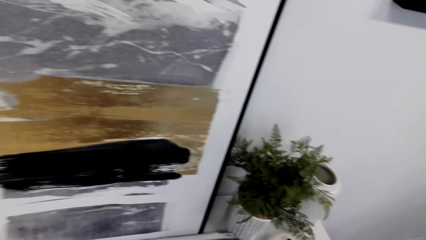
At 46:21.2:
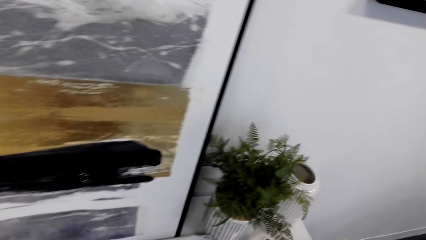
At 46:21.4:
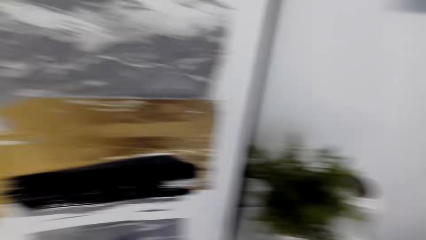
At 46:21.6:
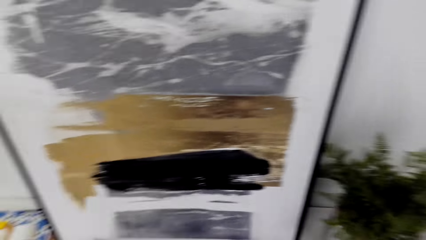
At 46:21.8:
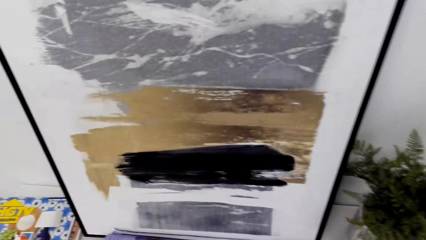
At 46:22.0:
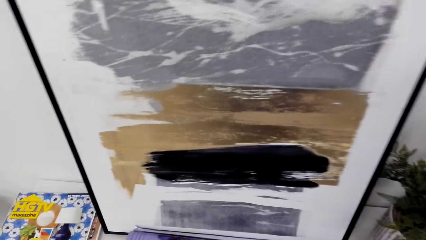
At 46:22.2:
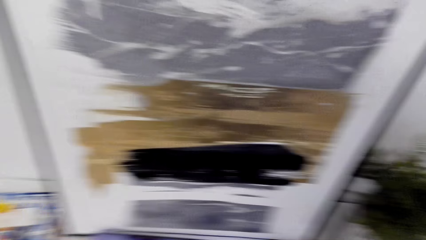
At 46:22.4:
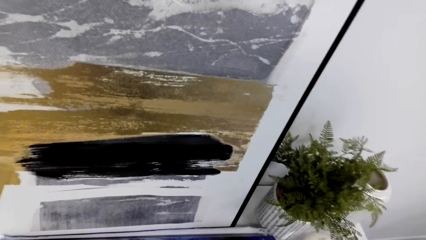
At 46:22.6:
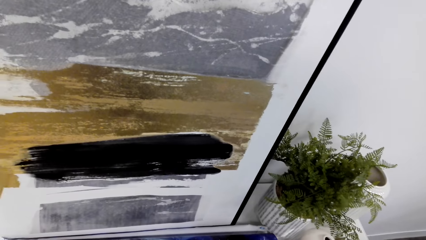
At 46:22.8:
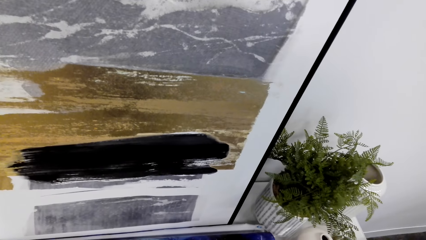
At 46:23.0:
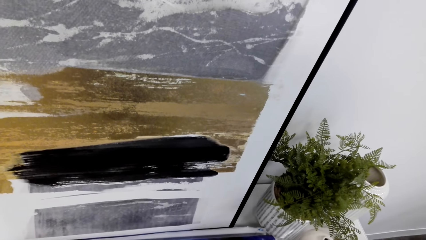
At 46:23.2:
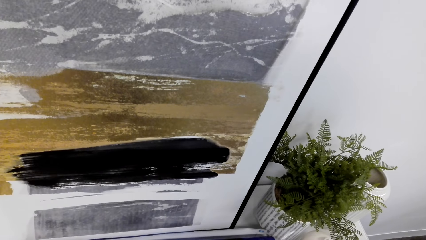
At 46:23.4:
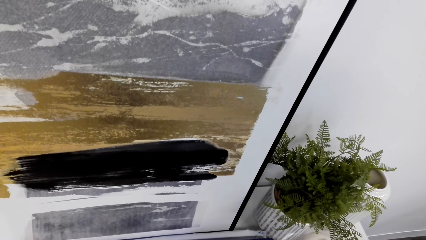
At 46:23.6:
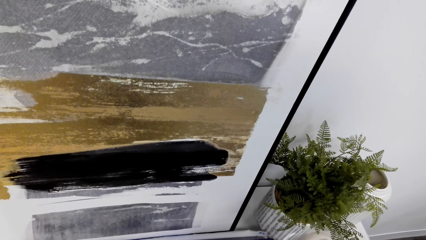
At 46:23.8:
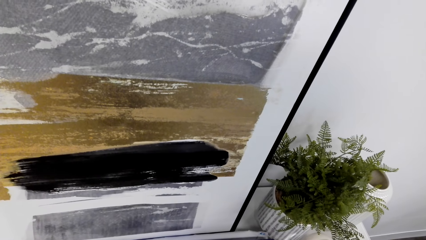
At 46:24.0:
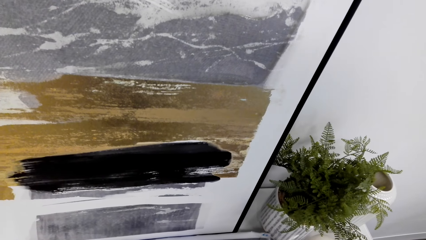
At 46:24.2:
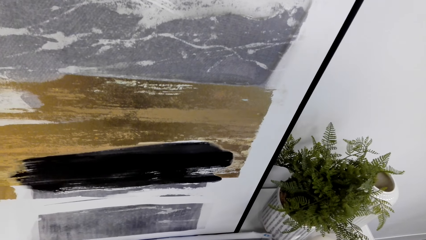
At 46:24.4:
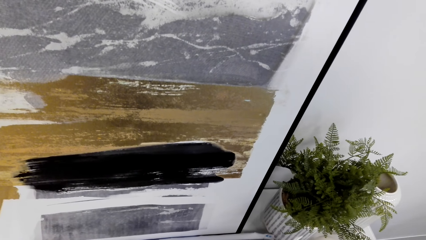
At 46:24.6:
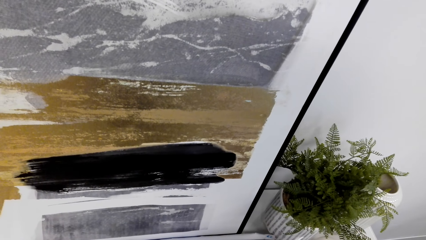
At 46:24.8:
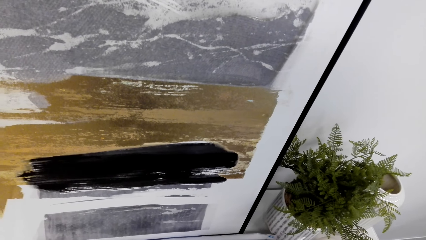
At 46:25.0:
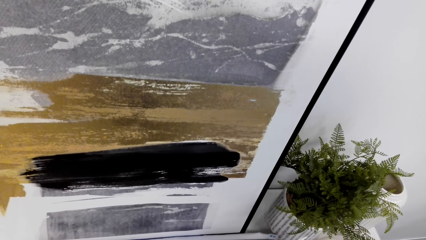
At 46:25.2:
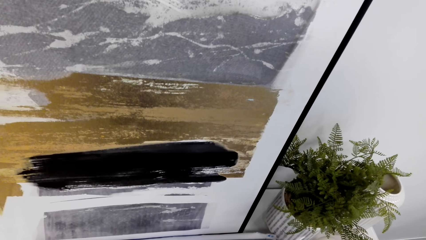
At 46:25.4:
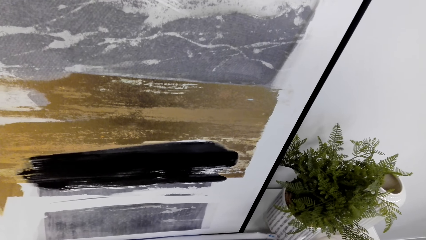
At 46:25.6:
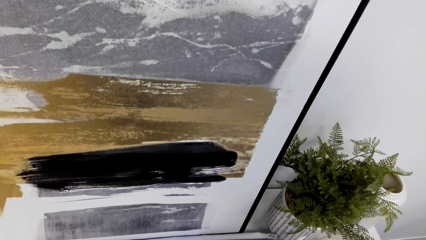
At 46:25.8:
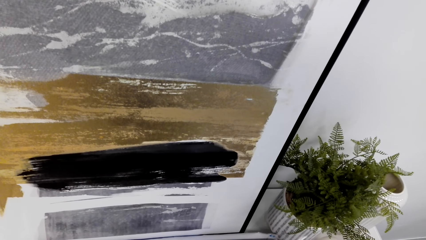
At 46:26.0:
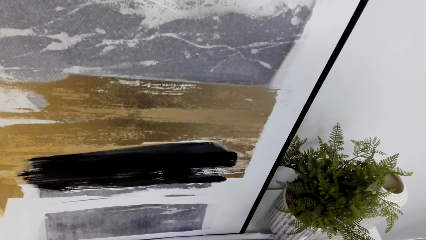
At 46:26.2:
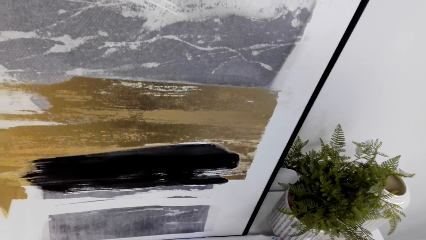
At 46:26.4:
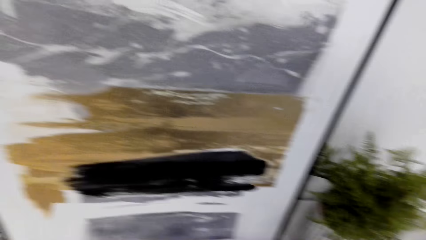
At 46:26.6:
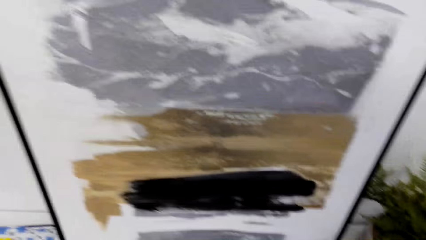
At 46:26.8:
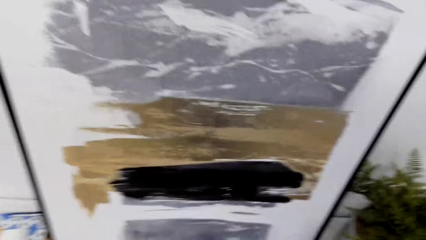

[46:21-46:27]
The camera wearer interacts with someone.

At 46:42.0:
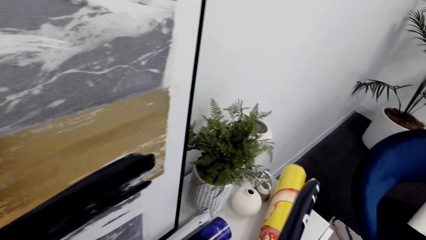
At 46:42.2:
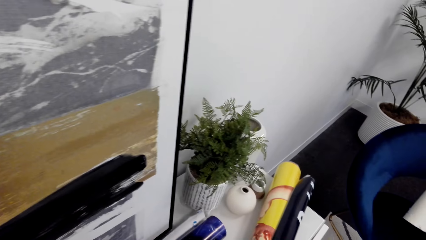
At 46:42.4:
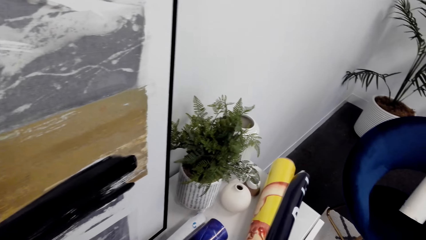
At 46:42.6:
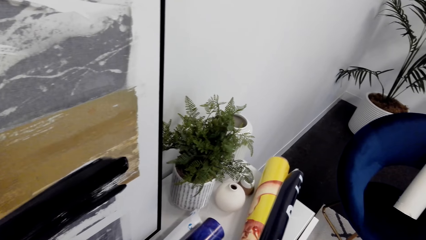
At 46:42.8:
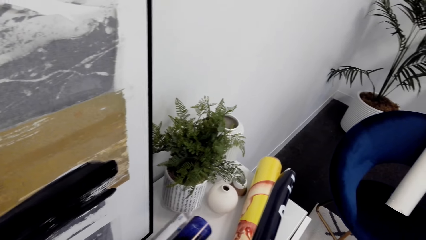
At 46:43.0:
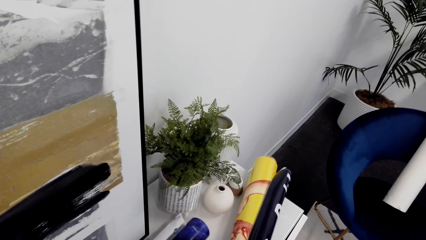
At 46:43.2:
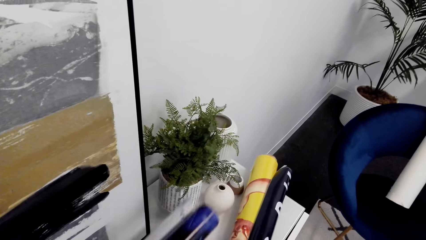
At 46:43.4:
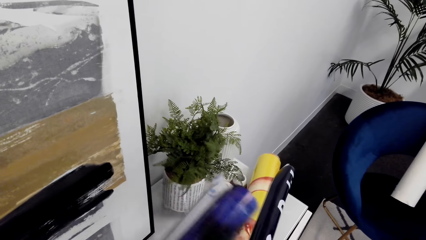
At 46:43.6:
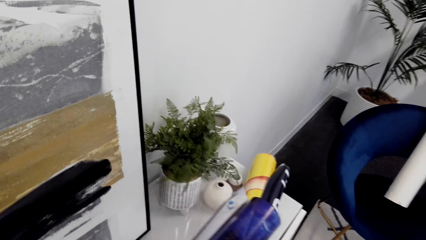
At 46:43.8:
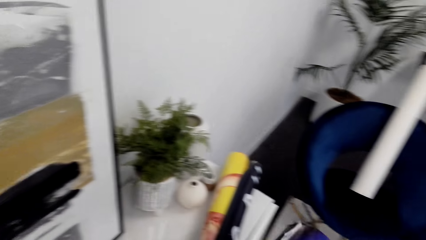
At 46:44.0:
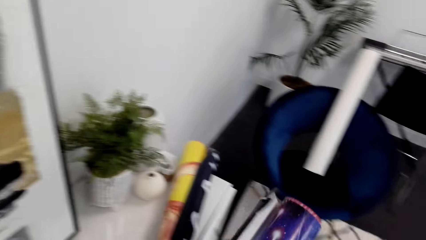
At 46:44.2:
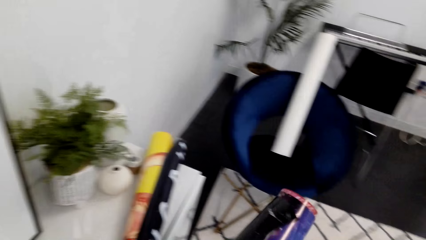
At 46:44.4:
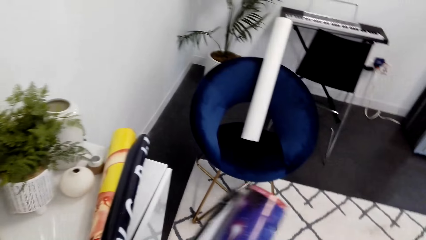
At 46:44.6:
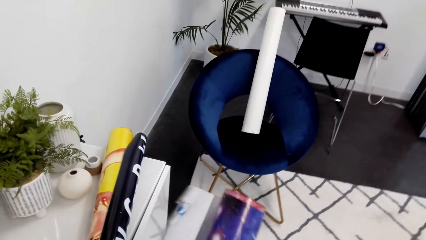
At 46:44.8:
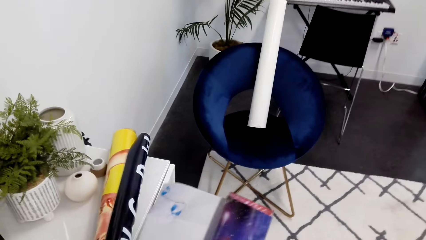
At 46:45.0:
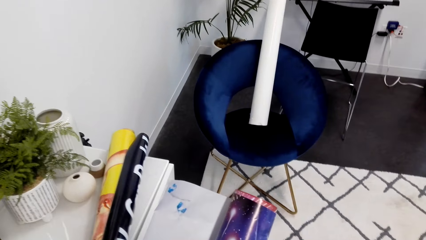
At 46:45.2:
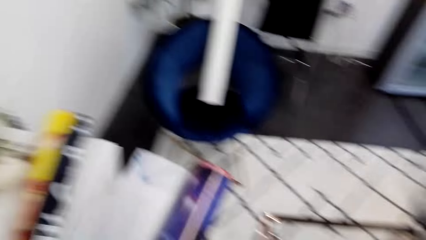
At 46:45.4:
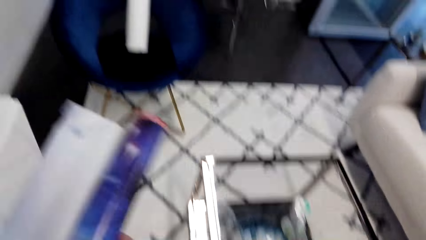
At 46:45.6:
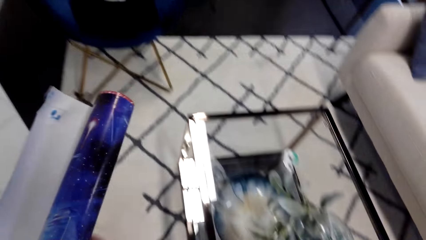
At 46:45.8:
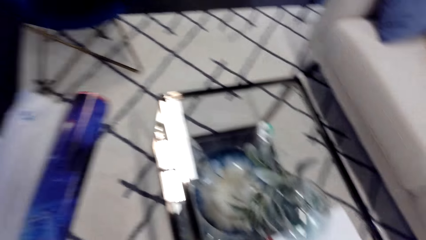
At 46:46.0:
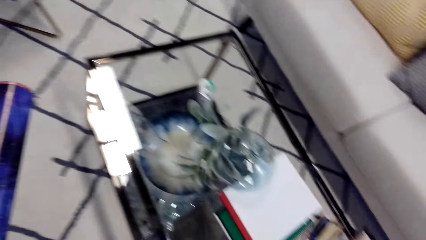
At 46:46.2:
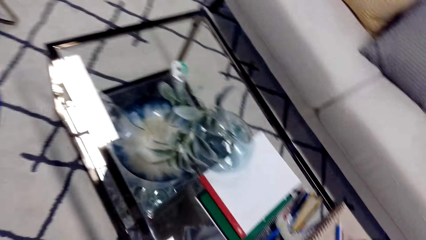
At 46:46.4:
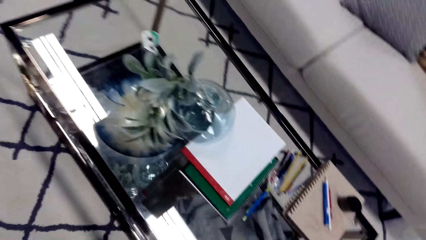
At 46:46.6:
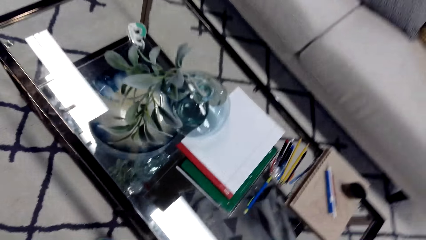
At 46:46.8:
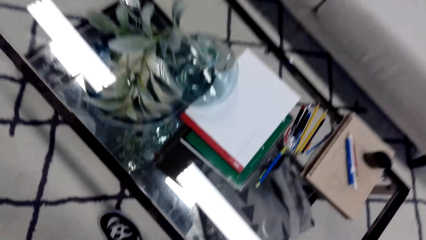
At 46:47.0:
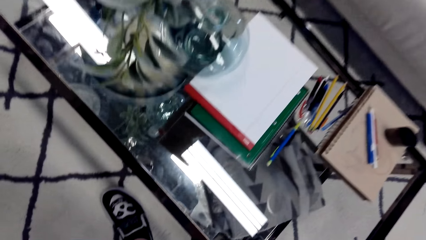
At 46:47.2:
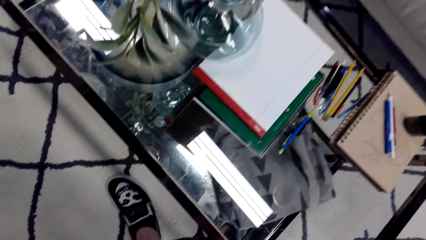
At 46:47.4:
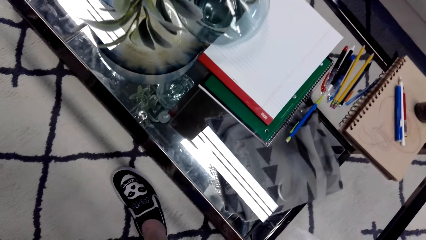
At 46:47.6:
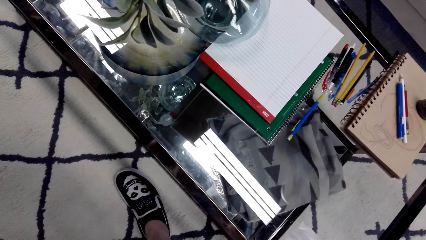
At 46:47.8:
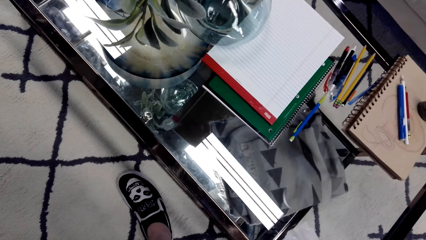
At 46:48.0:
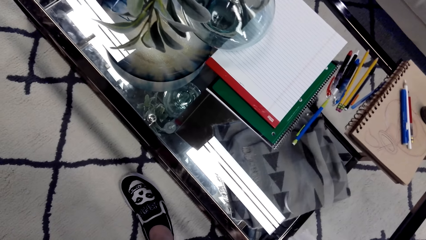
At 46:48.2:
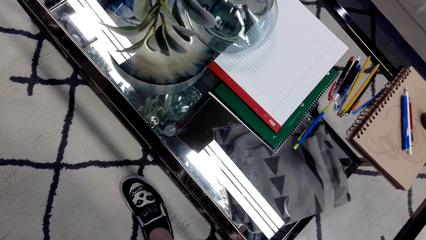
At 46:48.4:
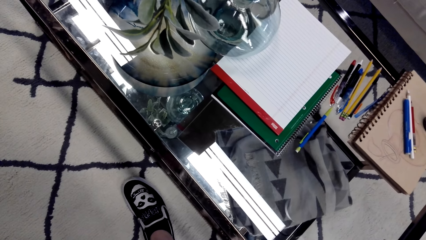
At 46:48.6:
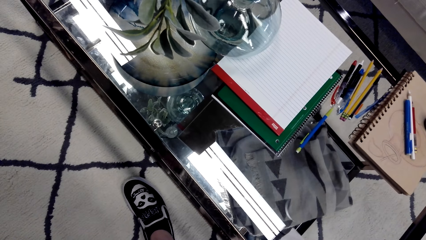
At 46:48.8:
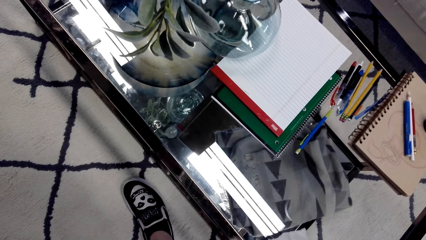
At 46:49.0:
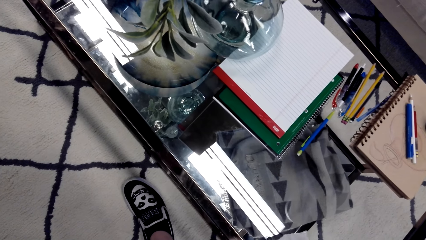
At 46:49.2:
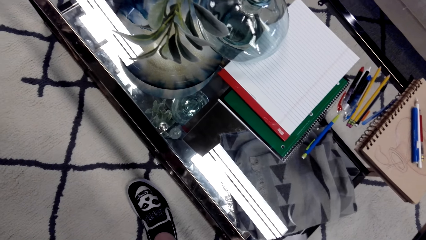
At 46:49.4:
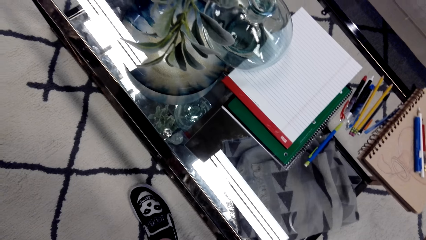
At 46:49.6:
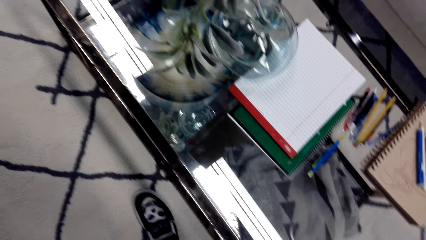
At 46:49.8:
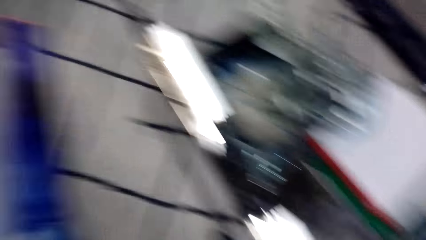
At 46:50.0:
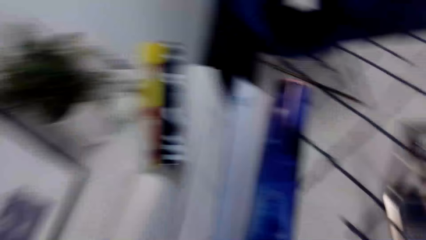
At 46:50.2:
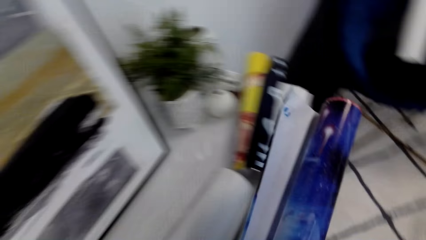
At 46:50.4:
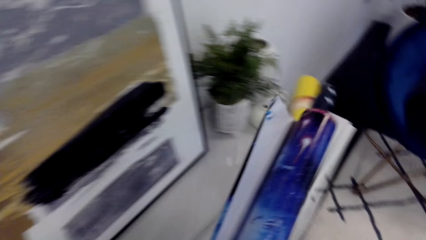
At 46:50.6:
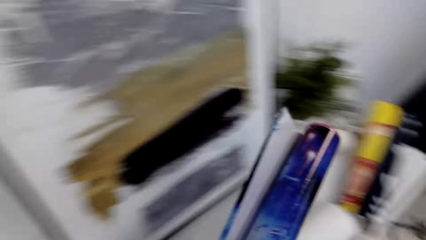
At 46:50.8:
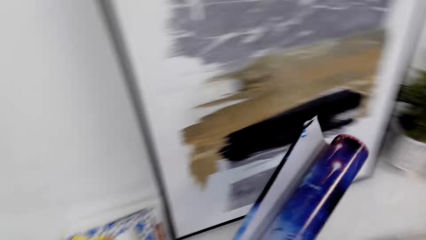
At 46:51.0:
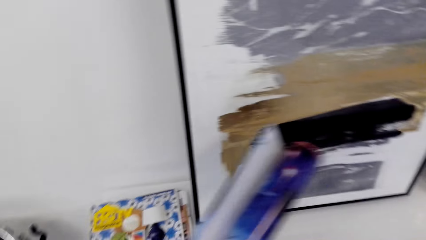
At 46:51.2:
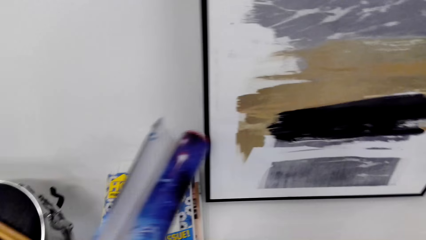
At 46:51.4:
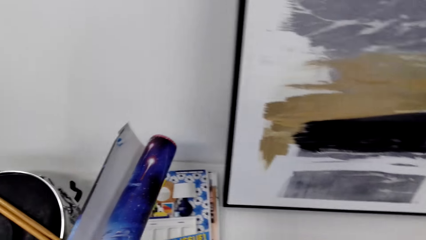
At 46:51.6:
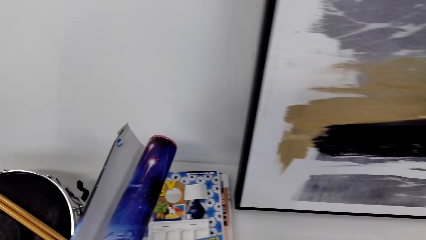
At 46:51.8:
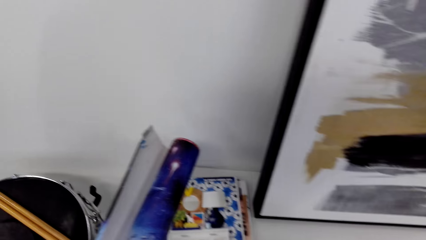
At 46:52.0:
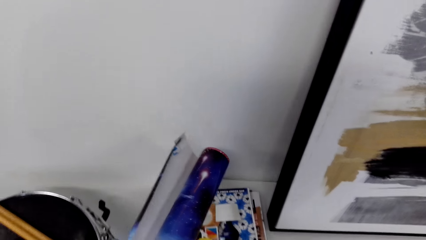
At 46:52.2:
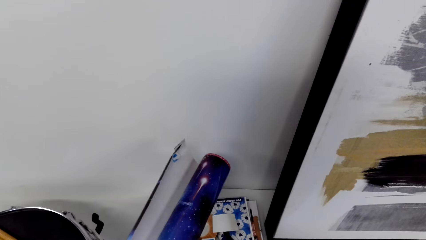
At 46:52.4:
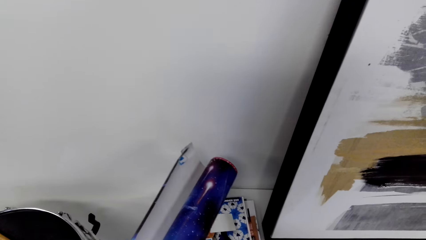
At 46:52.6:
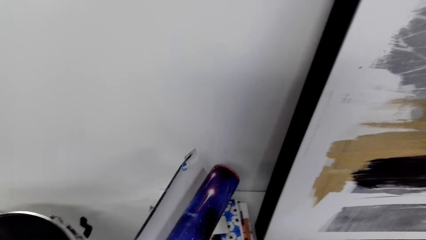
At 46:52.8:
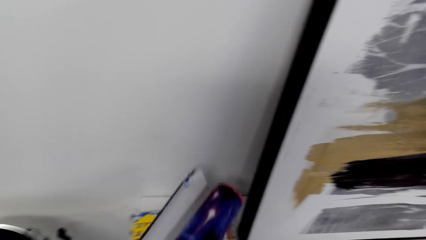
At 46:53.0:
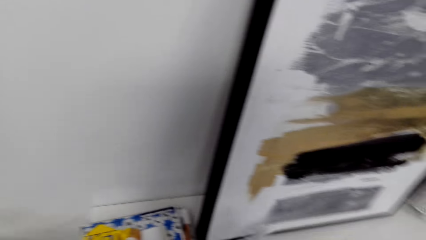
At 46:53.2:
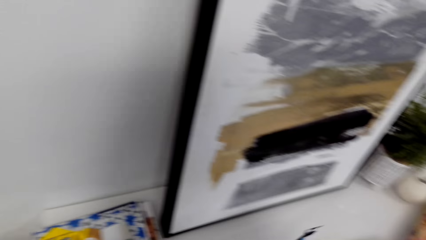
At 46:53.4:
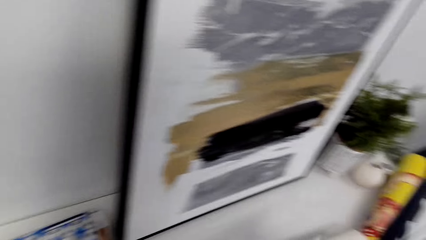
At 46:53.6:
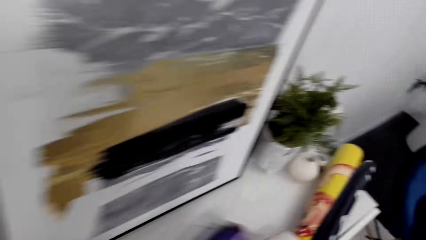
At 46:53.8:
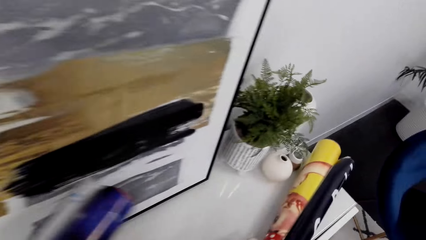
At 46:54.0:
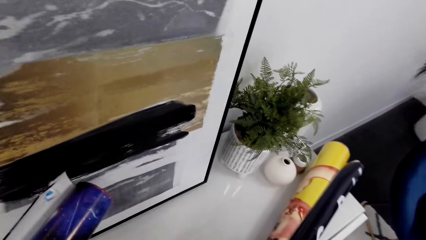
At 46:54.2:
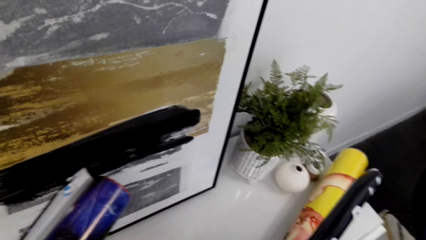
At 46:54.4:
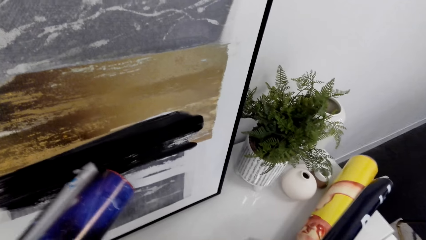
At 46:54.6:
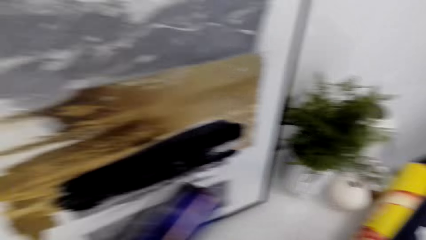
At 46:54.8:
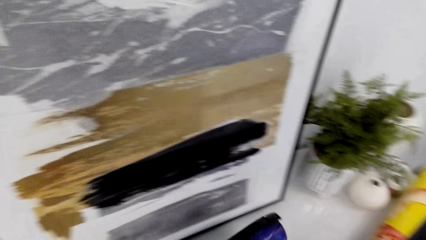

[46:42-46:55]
The camera wearer picks up a portrait. They look around. They hold a wall chart.
